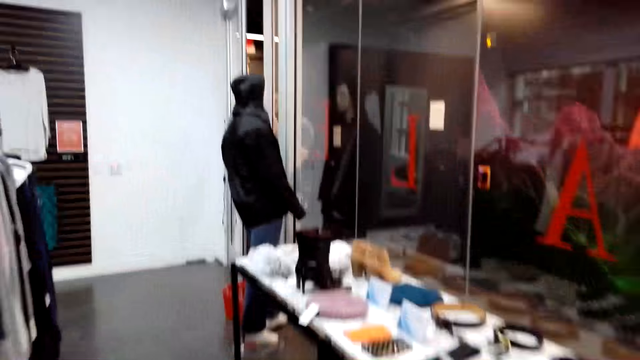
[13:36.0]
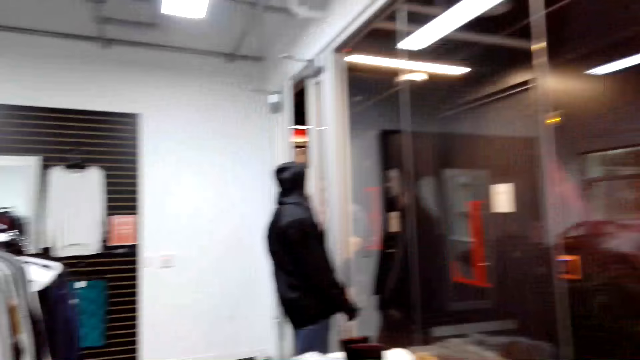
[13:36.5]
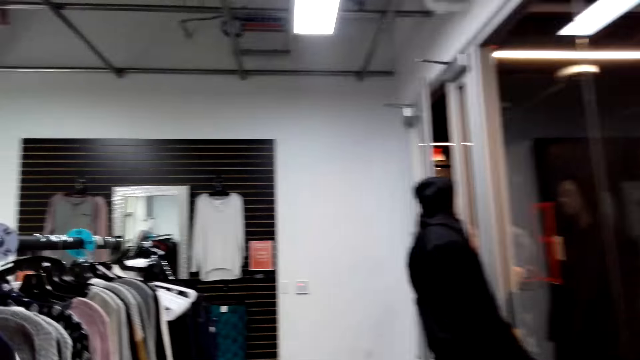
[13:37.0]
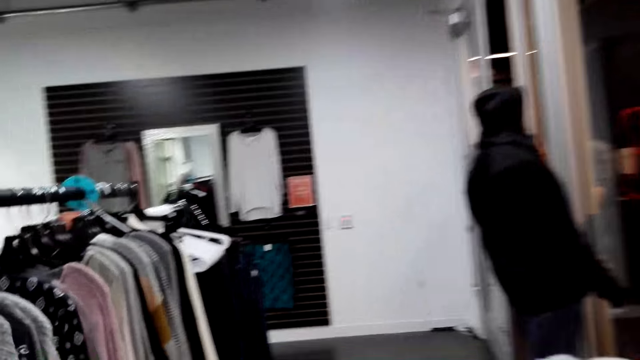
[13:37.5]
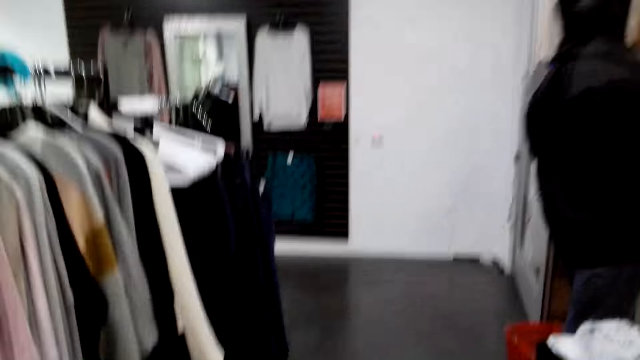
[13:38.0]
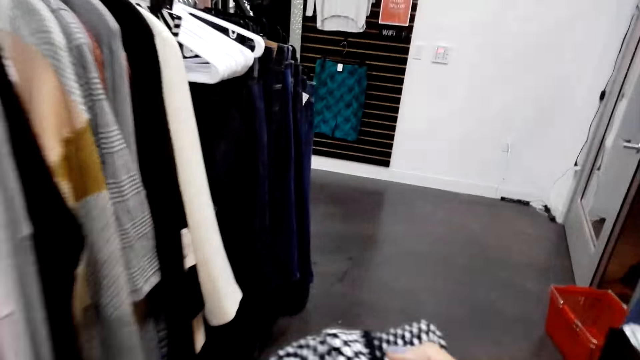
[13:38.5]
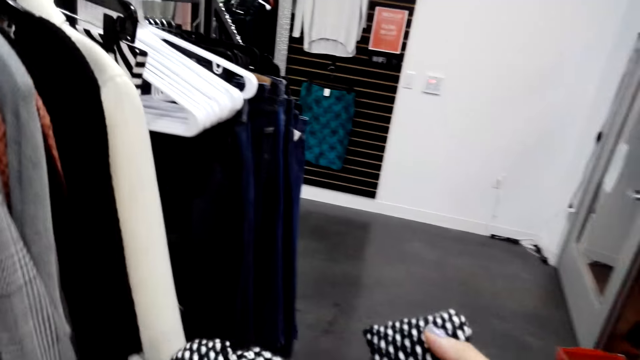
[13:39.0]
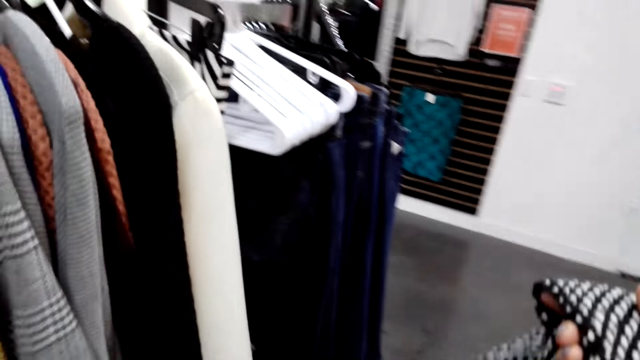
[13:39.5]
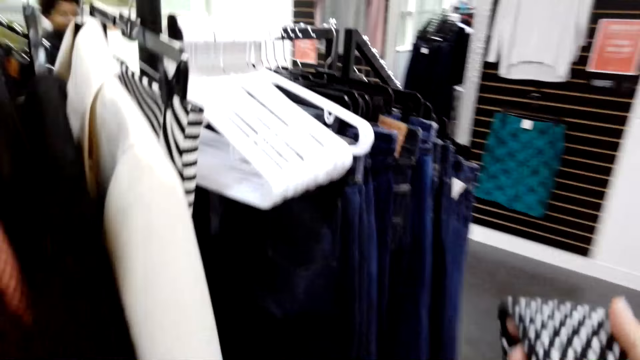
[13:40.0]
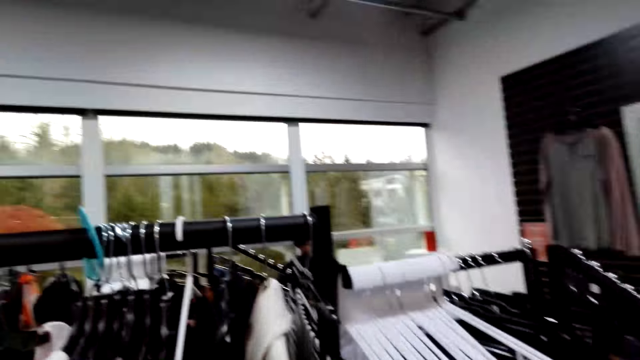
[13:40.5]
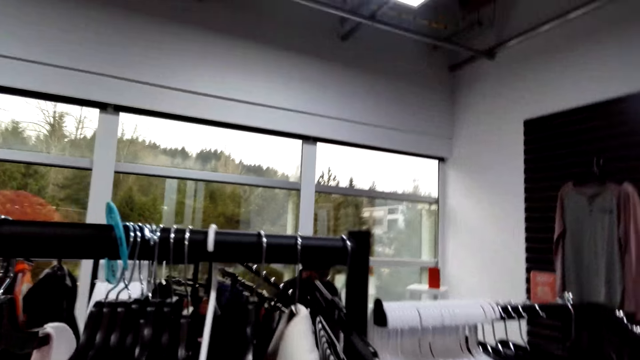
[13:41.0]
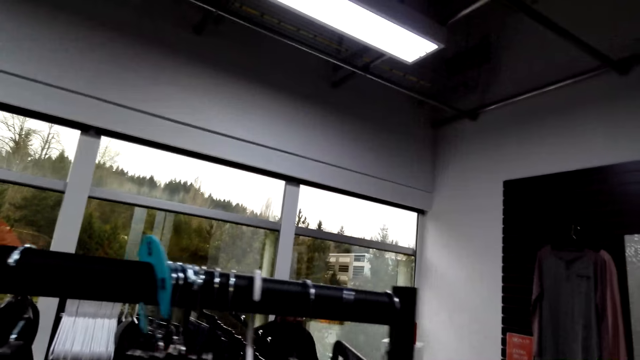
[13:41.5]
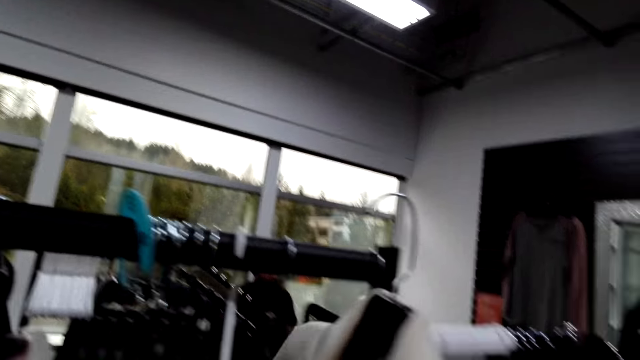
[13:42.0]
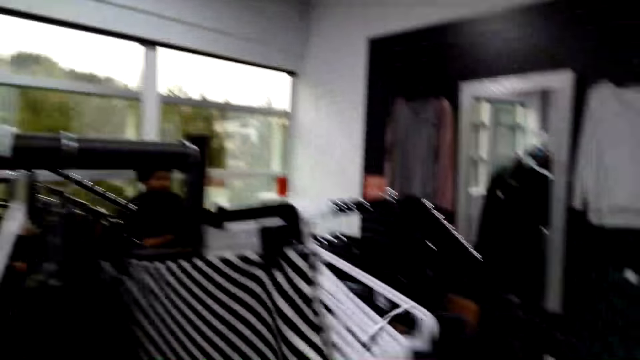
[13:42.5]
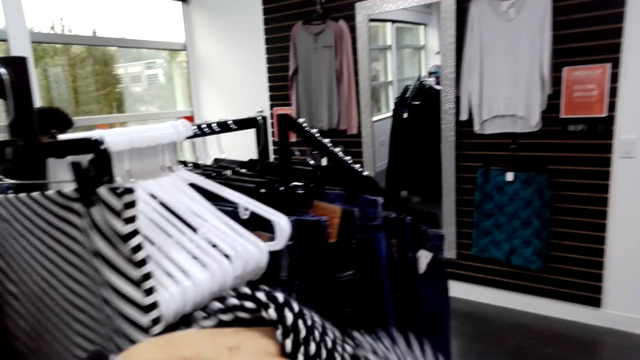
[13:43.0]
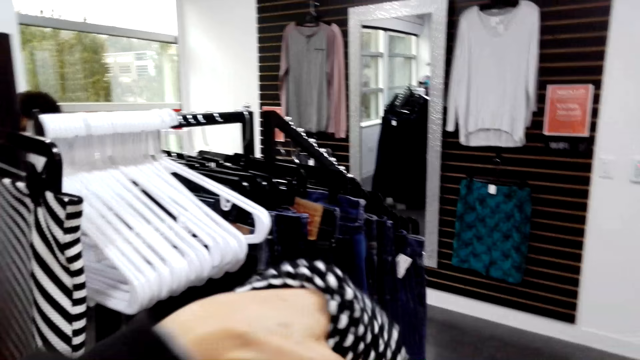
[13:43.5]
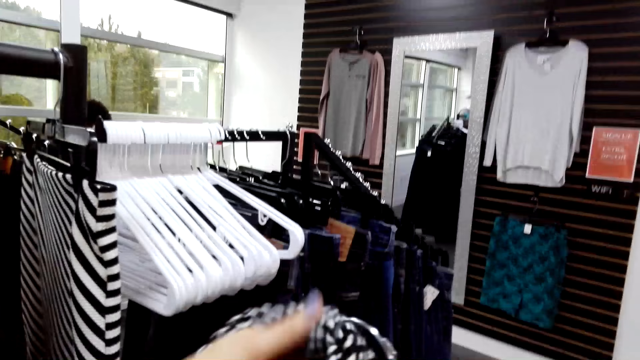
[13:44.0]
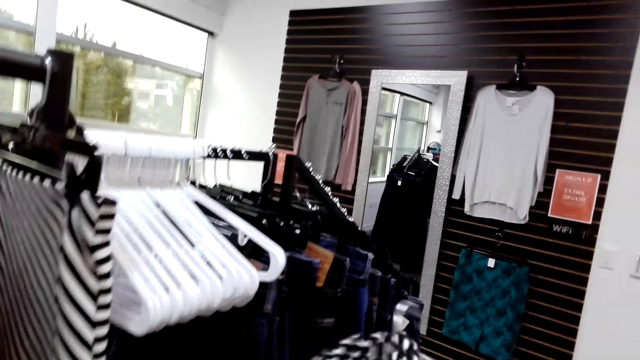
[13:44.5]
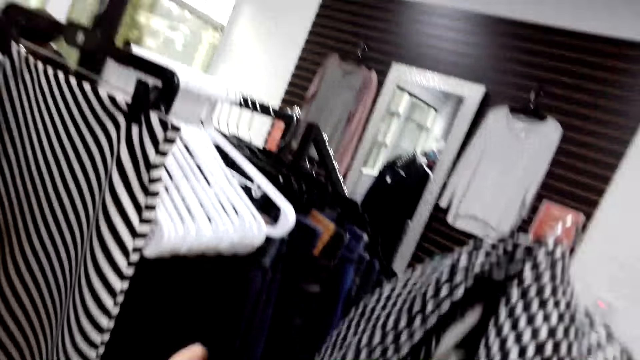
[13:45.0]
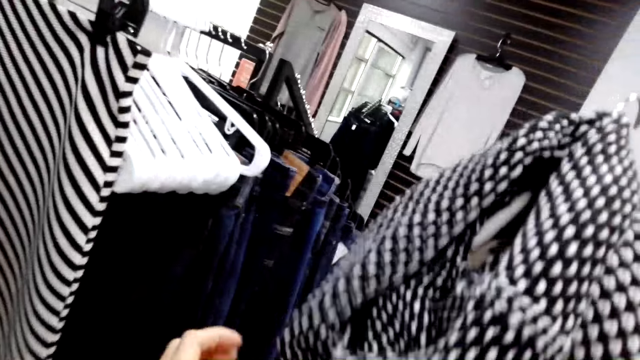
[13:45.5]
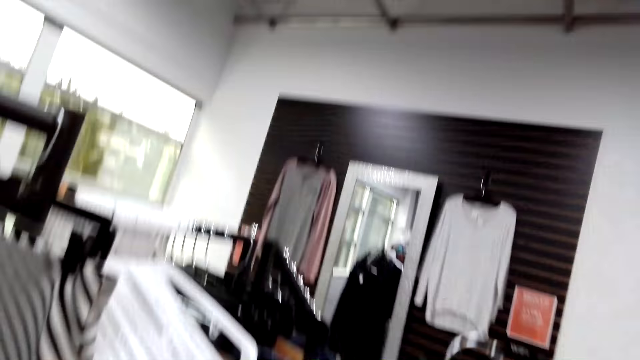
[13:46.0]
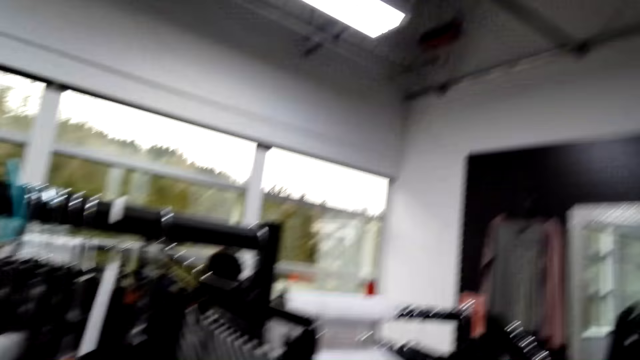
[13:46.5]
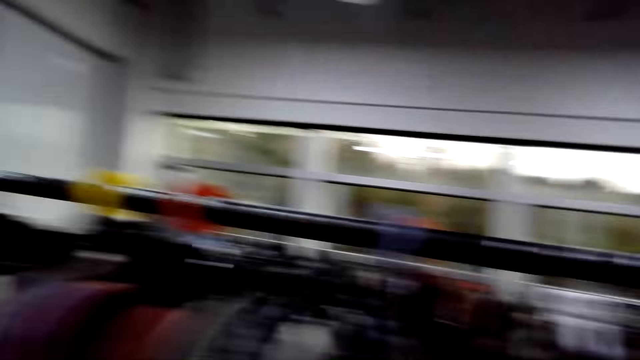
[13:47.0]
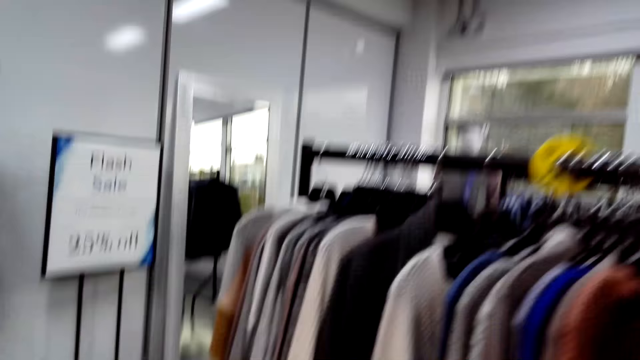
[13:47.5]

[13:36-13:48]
The camera wearer walks around the boutique. They hold a scarf. They pick up a hanger. They hold the scarf. They put the scarf on the hanger. They look at the scarf and coat. They turn back.

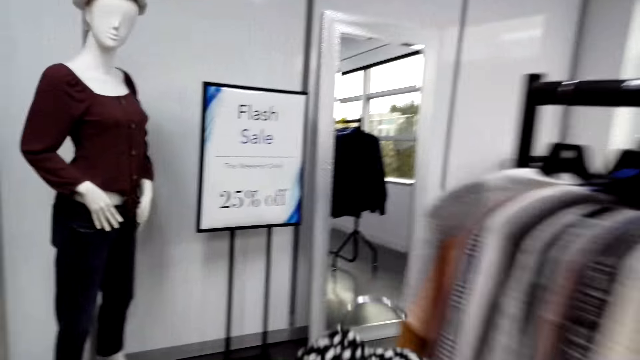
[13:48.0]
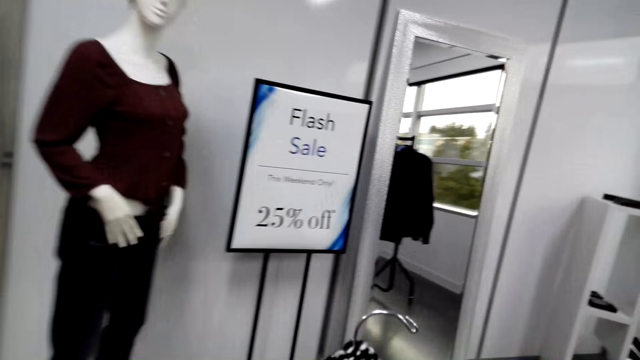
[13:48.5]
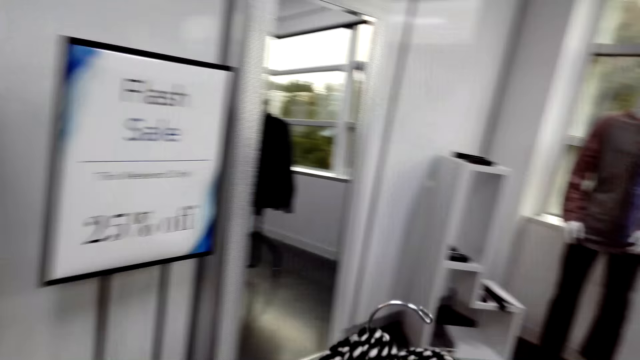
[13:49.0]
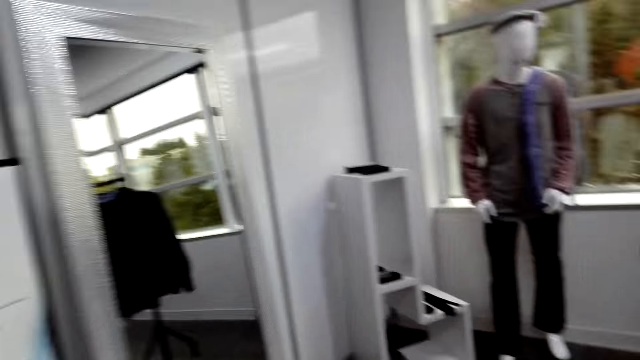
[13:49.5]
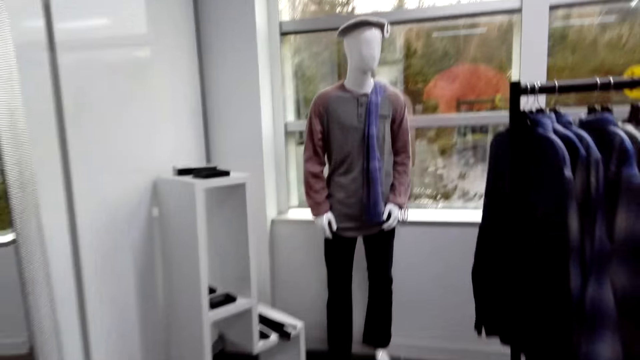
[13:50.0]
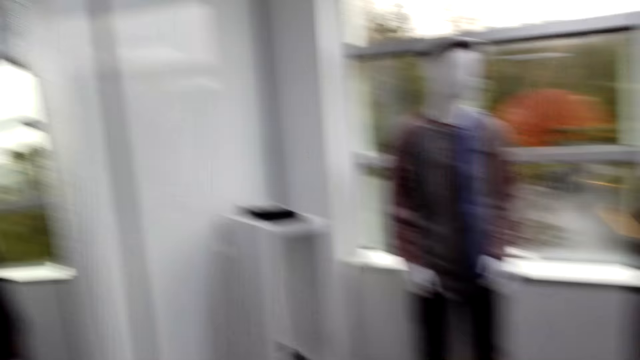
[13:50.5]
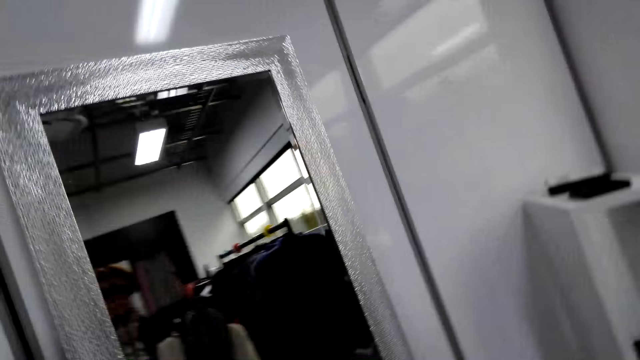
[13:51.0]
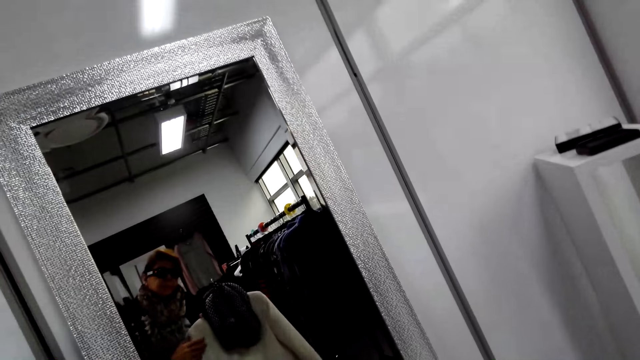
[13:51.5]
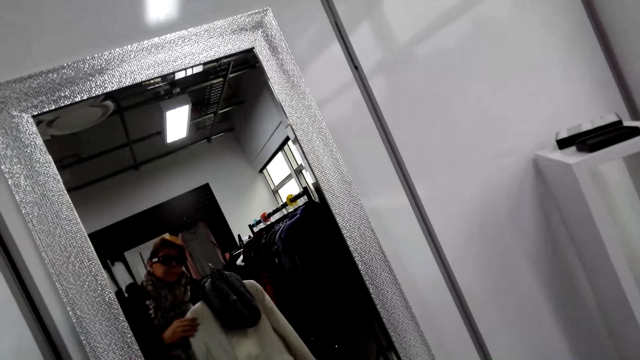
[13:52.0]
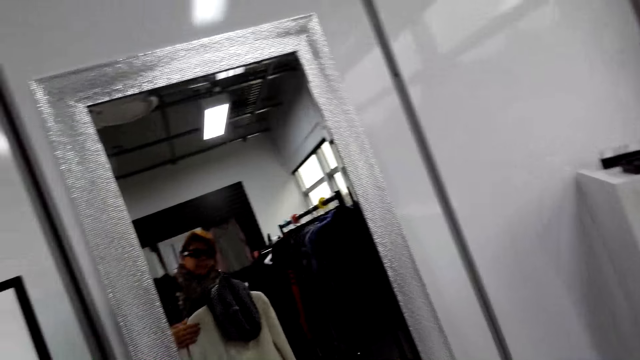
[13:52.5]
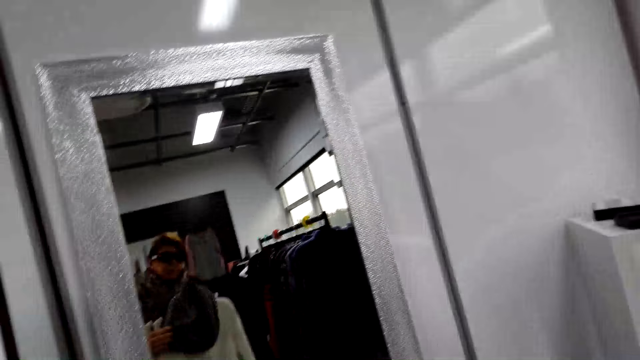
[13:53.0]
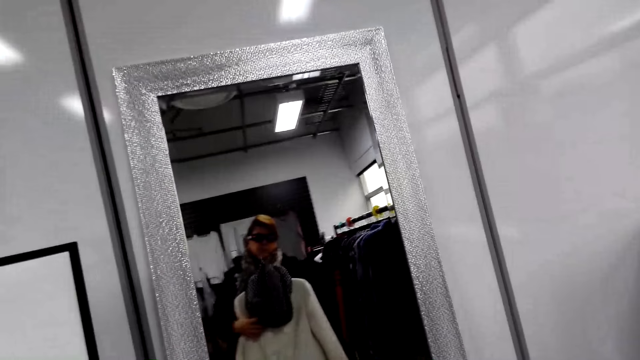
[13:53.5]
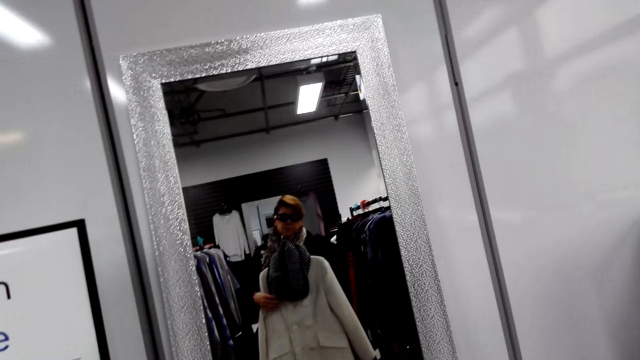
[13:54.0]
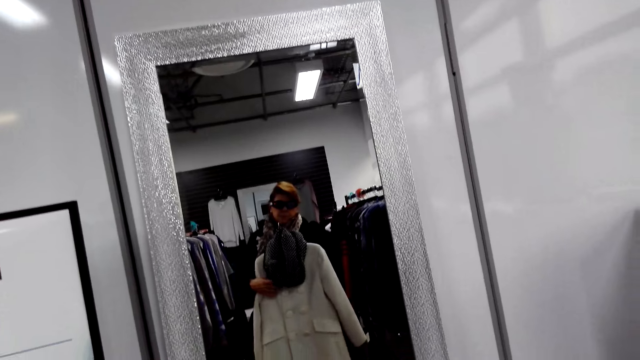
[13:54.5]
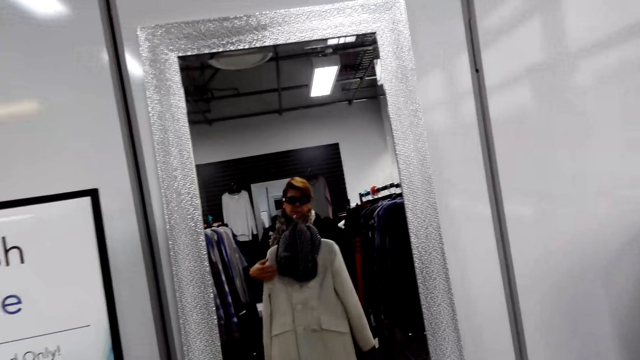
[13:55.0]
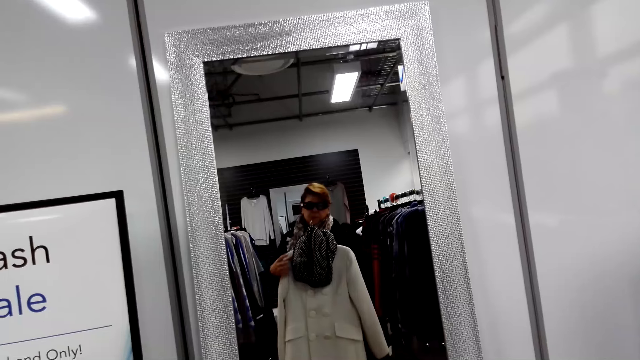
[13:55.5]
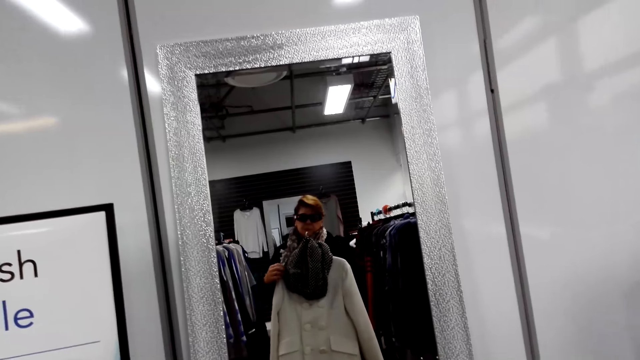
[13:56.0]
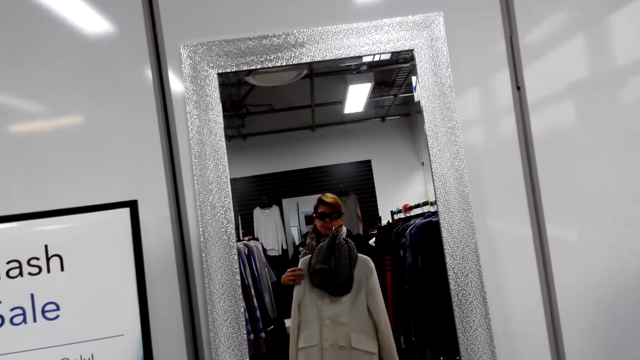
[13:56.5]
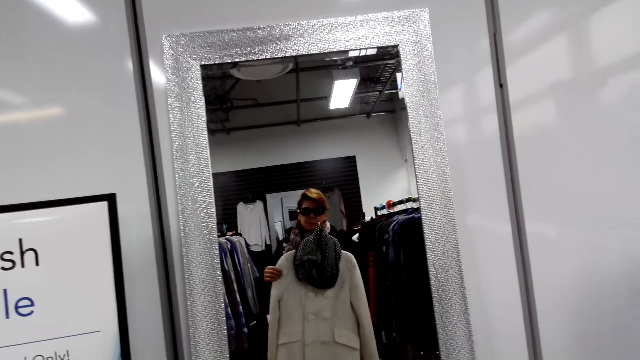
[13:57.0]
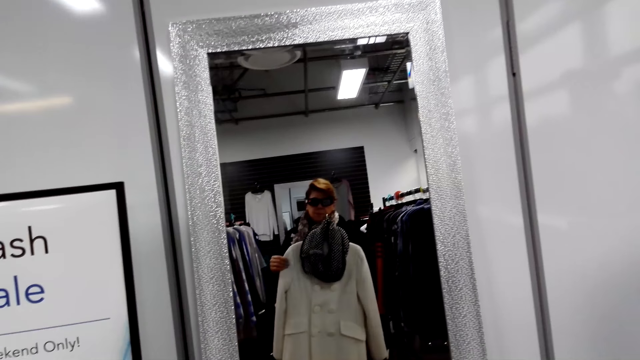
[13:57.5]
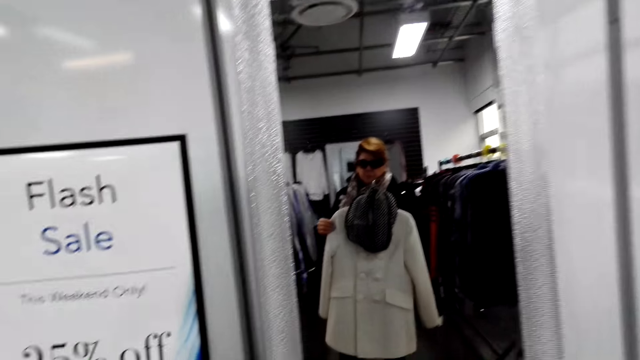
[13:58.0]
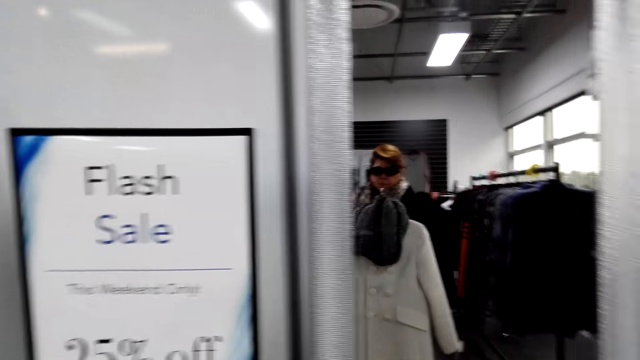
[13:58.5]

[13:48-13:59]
The camera wearer walks forward. She turns right. She moves around the room. She walks forward. She turns left. She looks at herself in the mirror. She walks backwards. She looks at the coat and scarf. She touches the cloth on the hanger.
